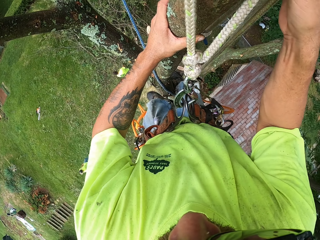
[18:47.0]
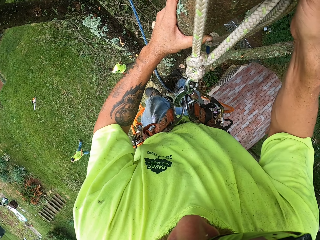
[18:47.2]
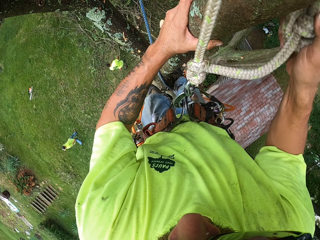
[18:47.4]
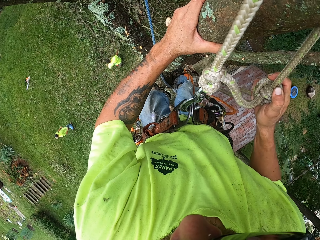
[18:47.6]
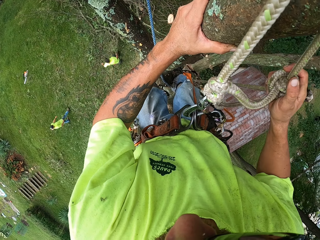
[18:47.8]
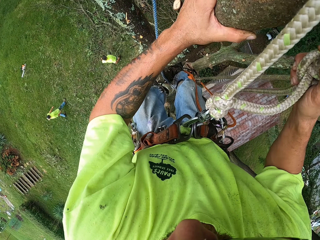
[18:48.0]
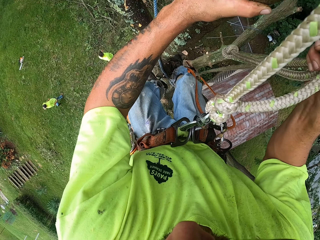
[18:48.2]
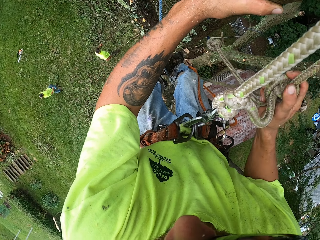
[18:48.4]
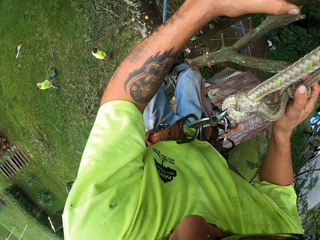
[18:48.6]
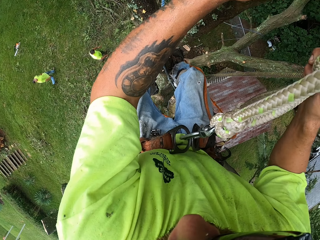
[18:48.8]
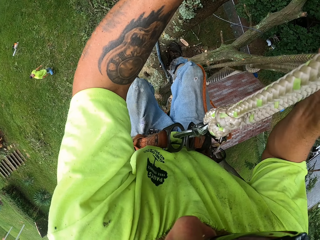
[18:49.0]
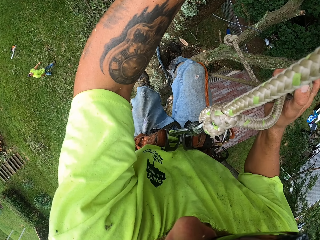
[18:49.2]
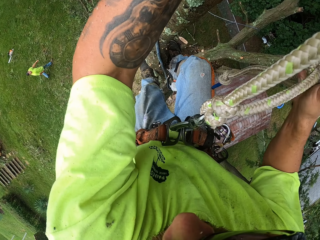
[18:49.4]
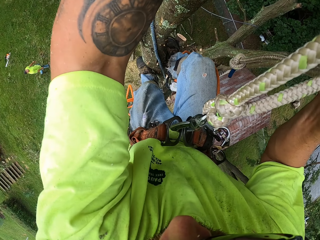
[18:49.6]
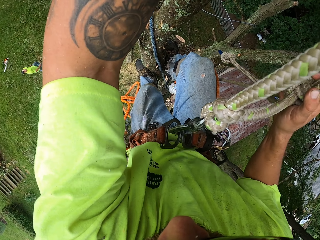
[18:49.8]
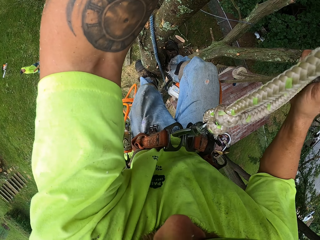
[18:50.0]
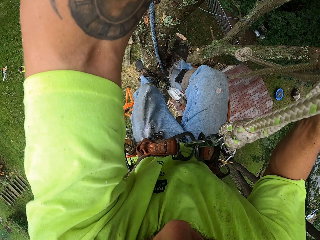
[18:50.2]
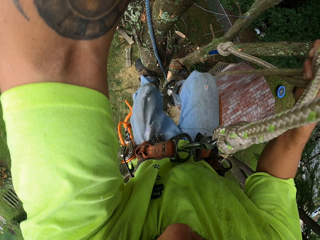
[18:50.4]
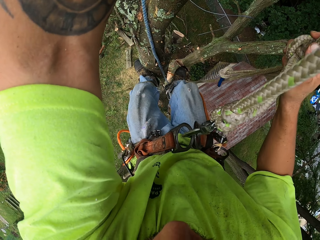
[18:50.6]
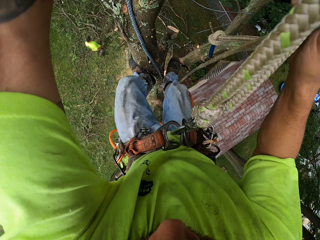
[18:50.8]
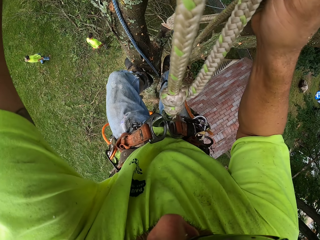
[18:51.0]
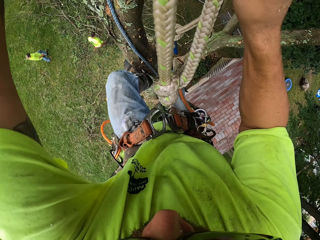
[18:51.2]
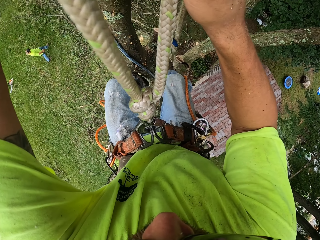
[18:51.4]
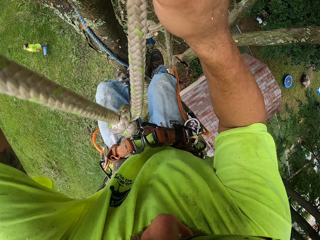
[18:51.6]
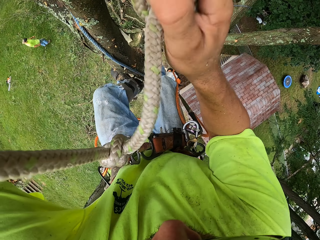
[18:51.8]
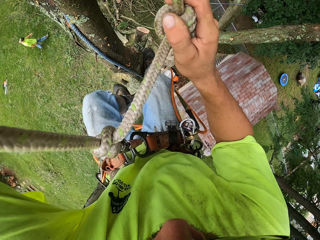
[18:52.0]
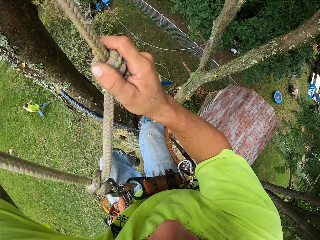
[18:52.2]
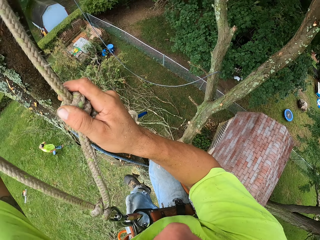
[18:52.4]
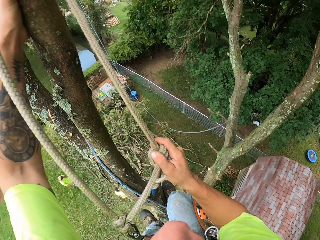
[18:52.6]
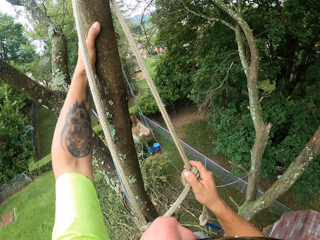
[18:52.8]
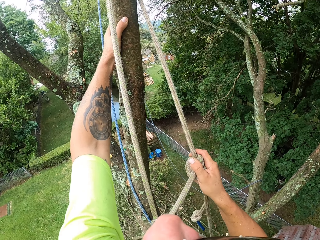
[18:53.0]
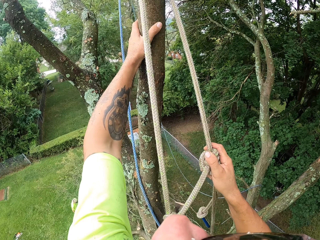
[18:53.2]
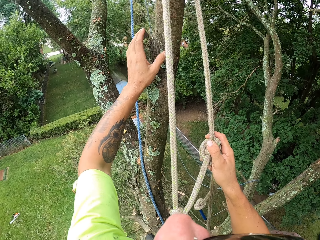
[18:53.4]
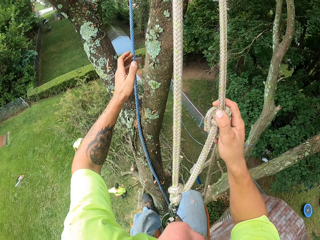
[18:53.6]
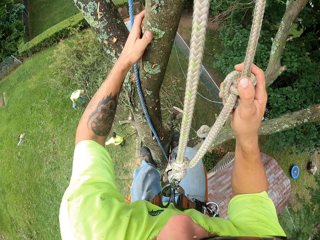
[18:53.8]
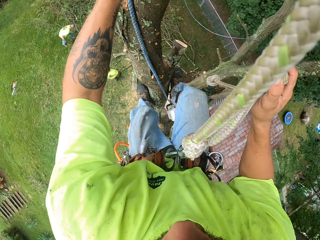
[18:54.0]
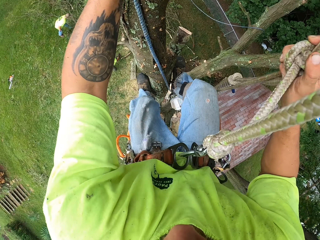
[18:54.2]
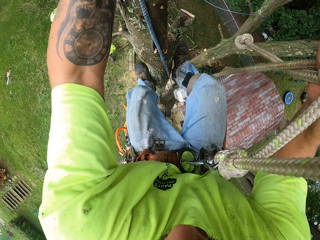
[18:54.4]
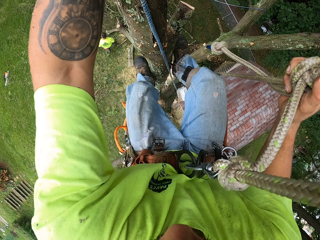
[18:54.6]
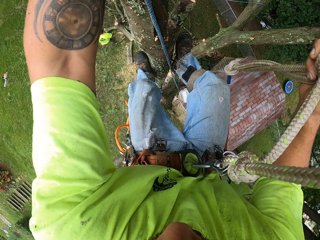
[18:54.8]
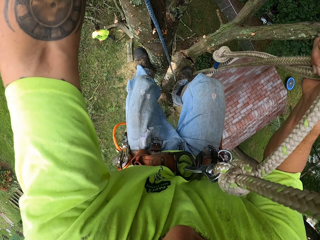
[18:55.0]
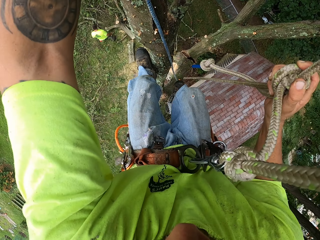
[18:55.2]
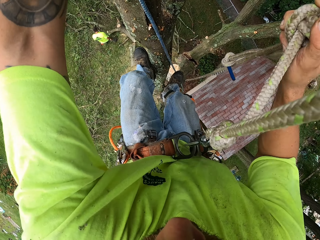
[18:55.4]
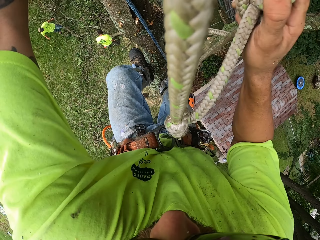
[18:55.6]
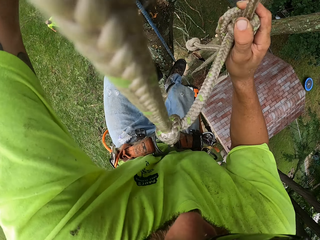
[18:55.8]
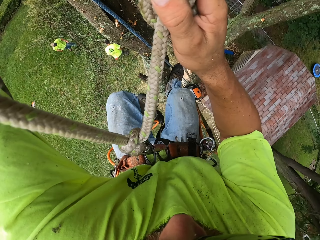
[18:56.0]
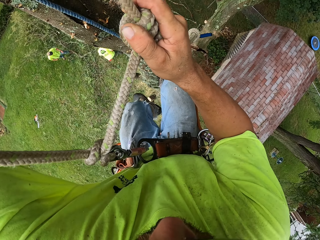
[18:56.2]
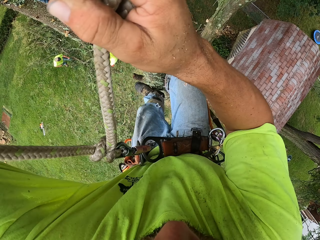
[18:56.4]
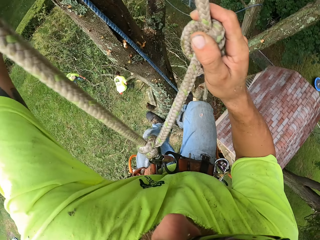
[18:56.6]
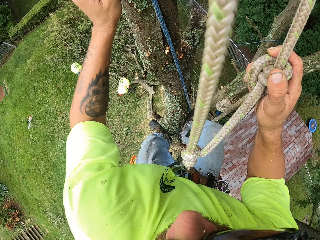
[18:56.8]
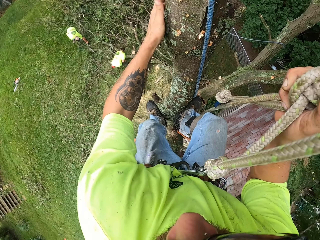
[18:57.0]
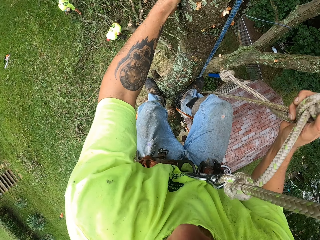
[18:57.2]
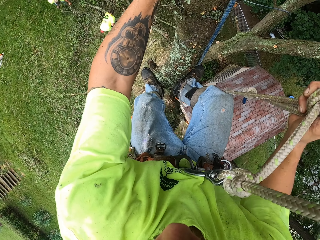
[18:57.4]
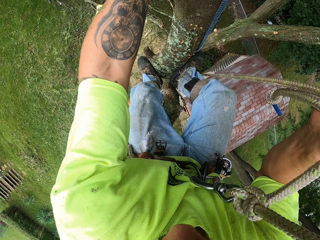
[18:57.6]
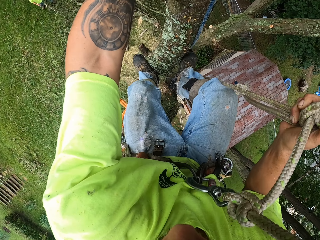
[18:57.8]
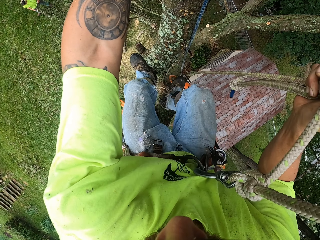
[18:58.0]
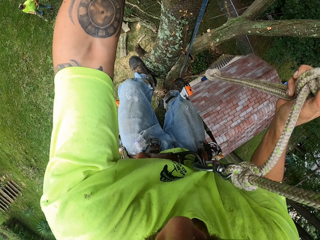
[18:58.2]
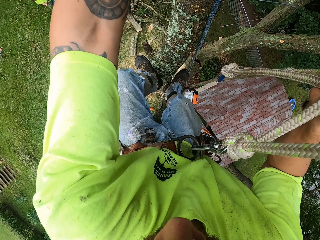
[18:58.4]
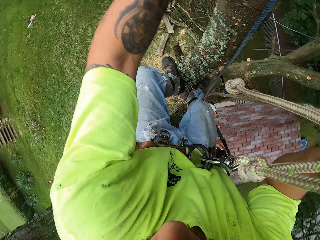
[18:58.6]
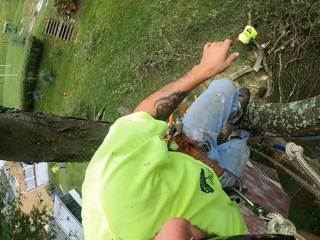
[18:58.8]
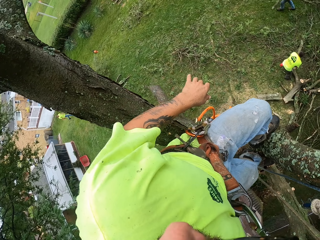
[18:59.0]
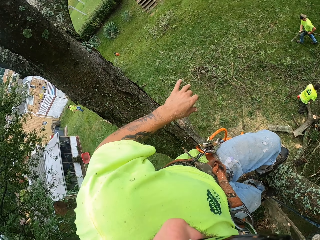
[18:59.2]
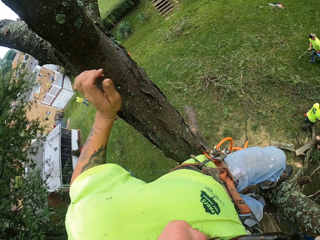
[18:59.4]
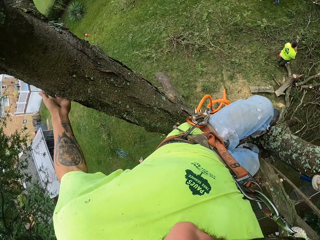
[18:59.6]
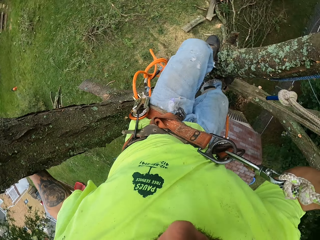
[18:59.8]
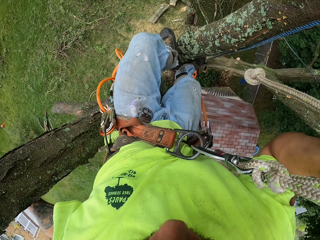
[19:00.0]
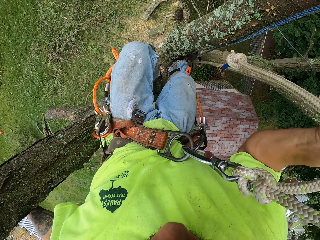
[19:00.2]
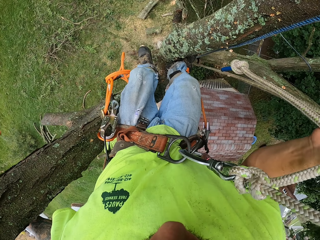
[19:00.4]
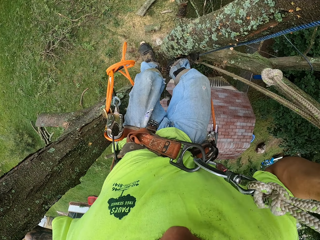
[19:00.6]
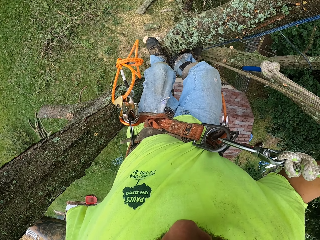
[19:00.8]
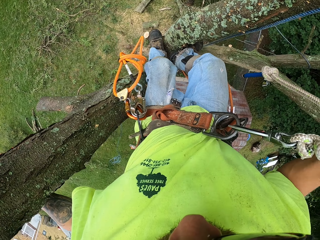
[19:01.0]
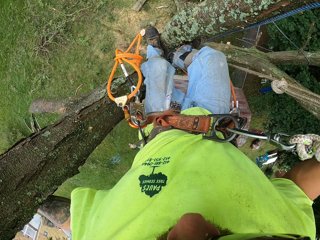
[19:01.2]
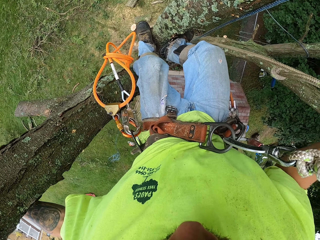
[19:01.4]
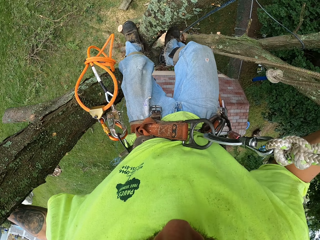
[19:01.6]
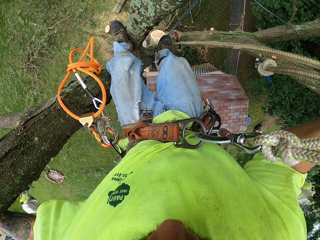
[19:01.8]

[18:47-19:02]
The camera wearer adjusts the rope with his right hand. He climbs down the tree. He descends the tree. A person holds the branch. Another person bends down. The camera wearer holds the tree with his left hand.

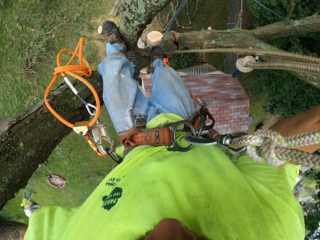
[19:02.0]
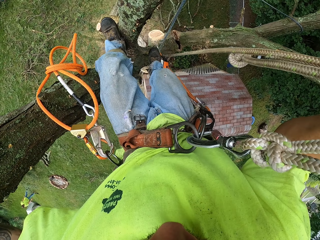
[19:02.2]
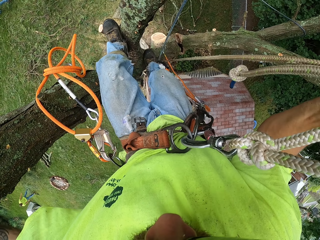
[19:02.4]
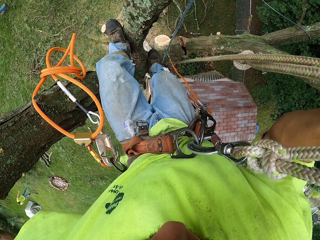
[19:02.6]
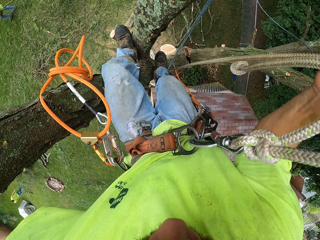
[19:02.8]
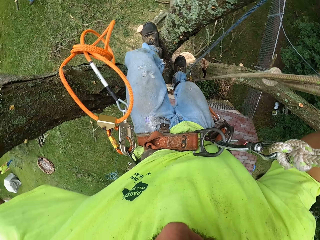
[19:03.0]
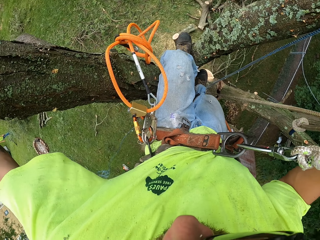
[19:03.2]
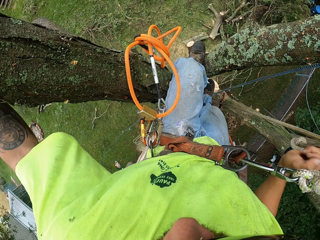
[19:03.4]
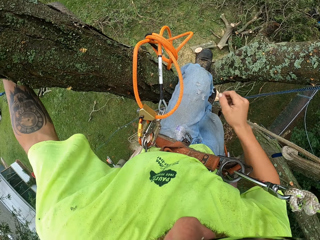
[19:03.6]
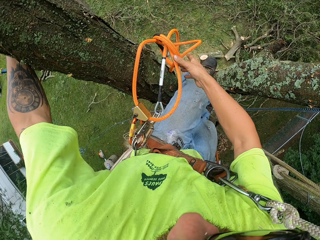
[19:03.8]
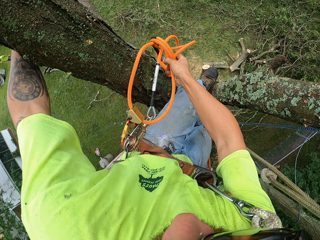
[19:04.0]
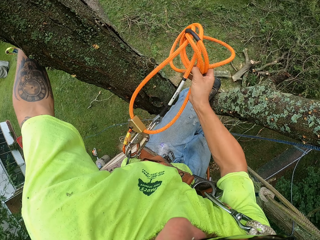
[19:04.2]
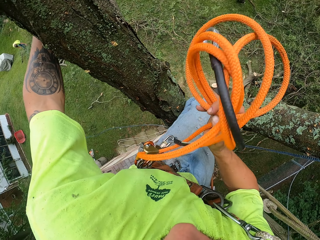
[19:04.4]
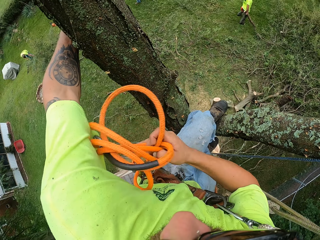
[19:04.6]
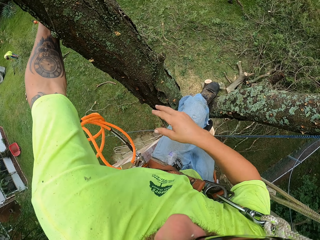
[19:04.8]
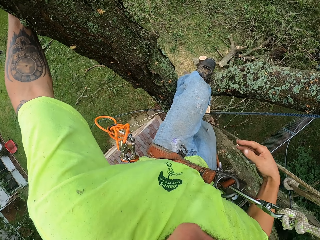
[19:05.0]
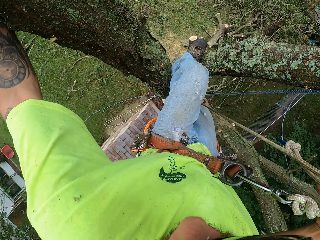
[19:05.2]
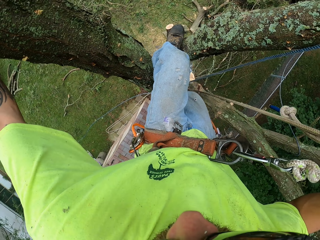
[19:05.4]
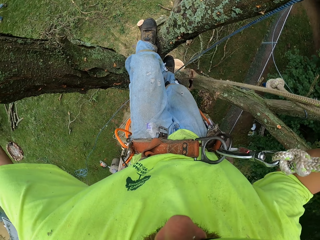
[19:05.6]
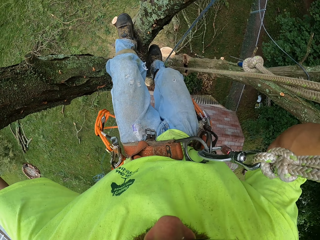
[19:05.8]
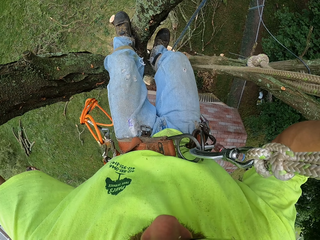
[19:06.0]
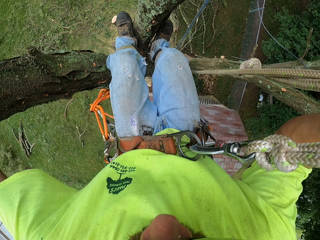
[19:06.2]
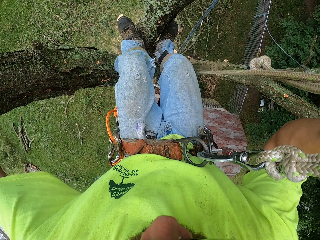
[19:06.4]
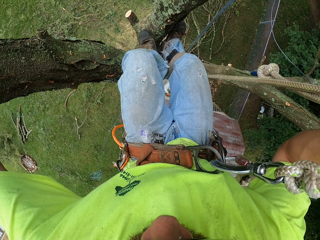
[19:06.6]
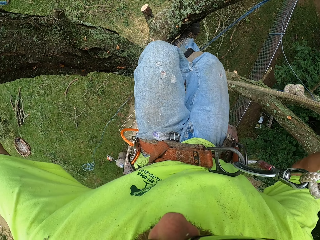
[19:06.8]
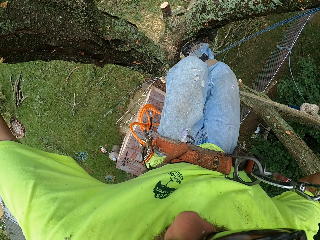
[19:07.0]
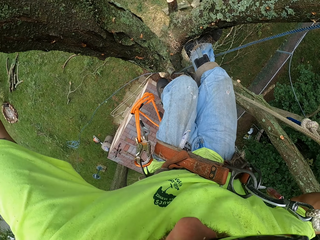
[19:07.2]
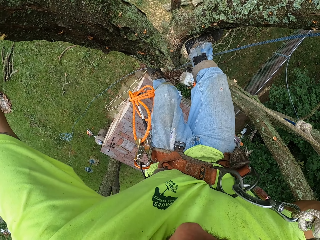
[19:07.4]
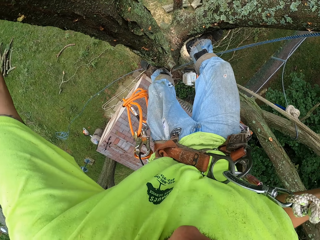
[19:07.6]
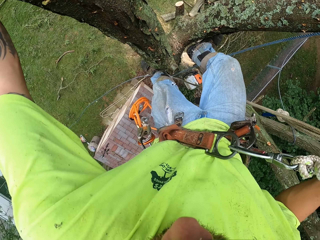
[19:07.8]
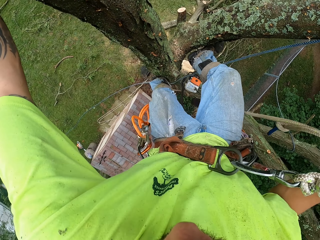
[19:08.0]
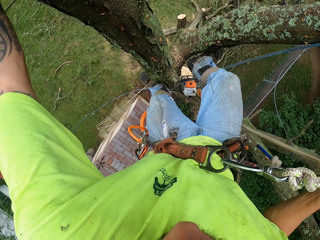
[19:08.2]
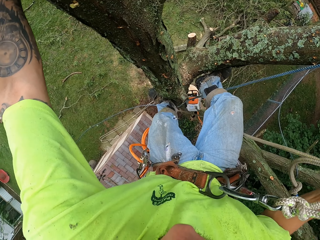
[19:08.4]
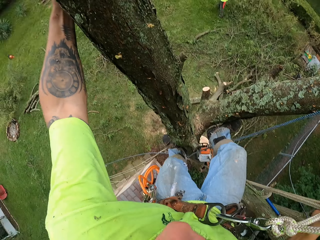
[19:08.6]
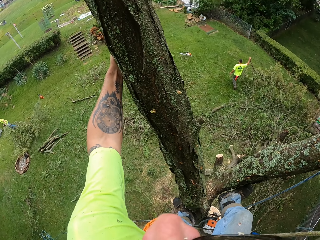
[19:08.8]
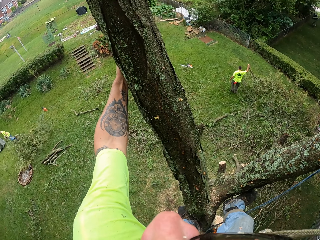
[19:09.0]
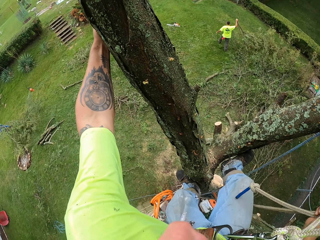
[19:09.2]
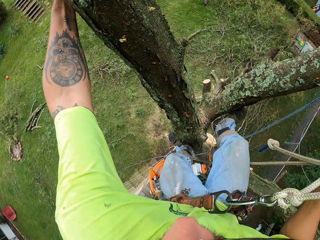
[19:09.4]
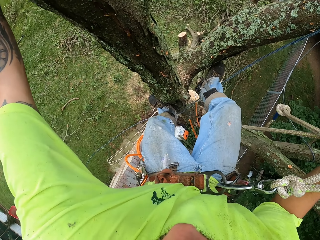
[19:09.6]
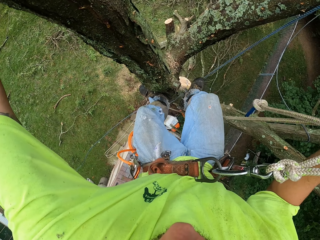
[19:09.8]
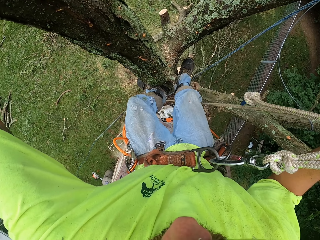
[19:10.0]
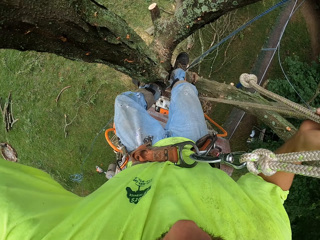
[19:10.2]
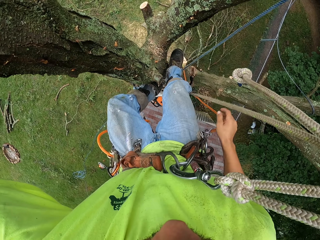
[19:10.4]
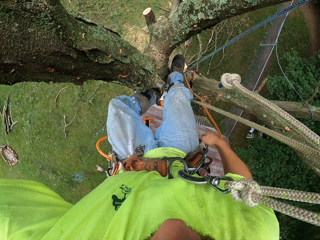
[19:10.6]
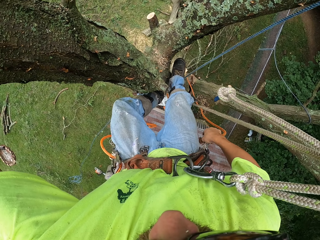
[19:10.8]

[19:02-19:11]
The camera wearer adjusts a rope with his right hand.
